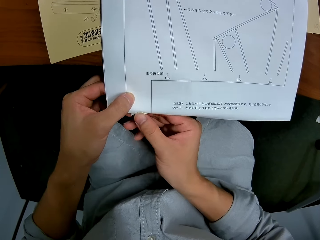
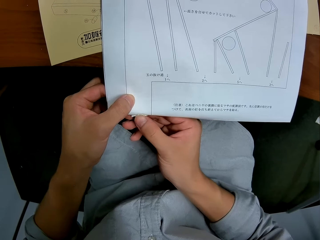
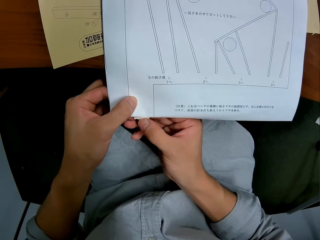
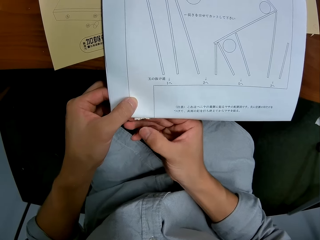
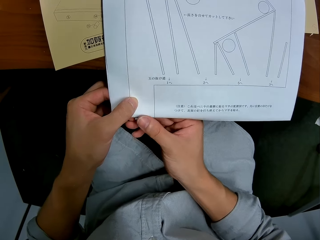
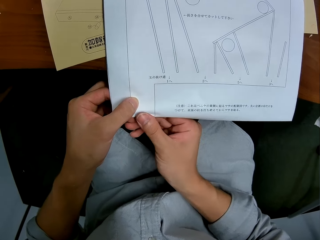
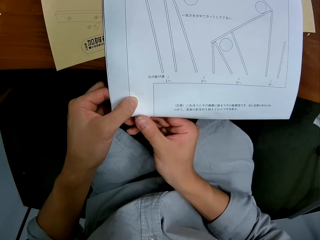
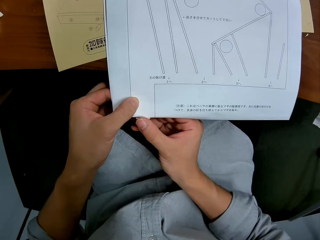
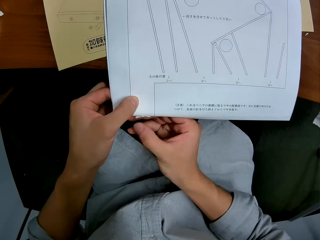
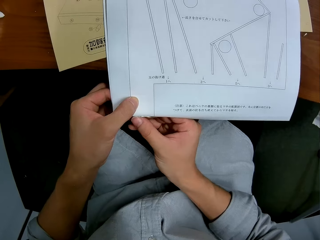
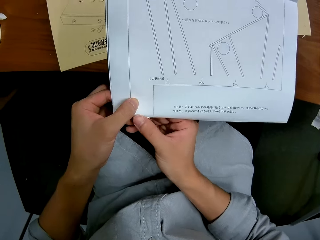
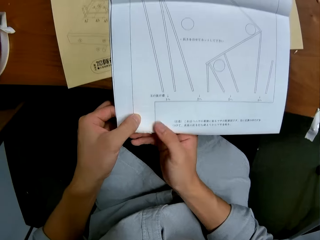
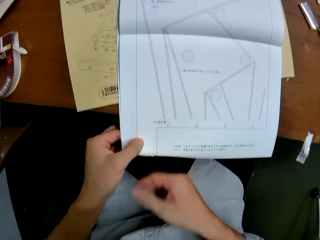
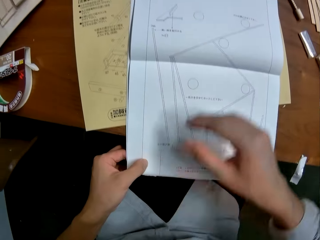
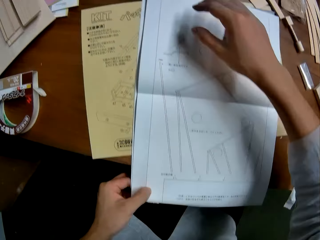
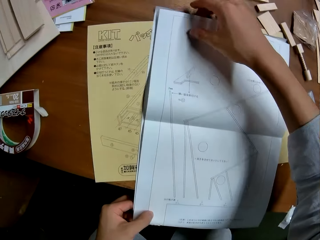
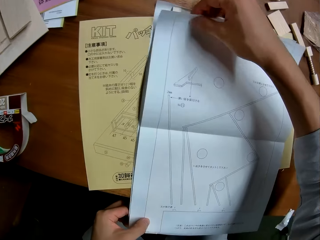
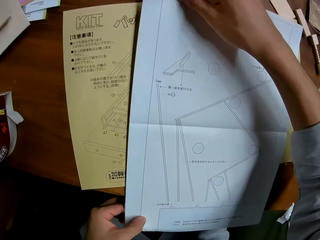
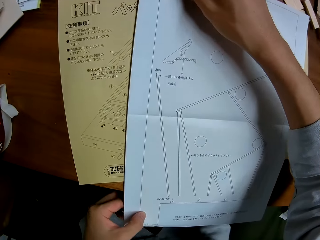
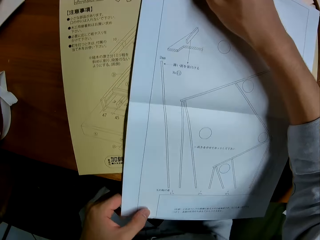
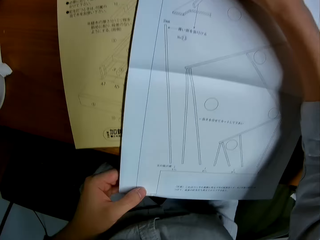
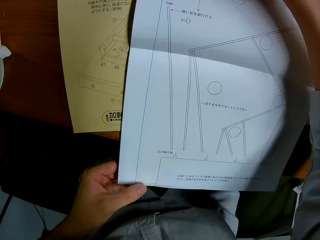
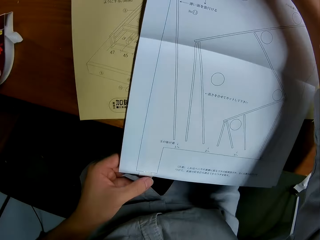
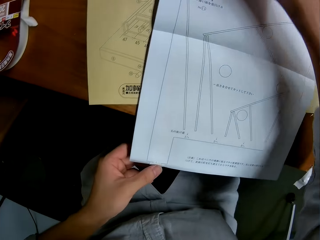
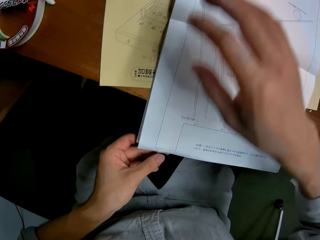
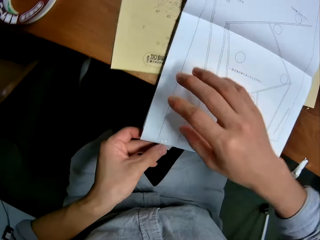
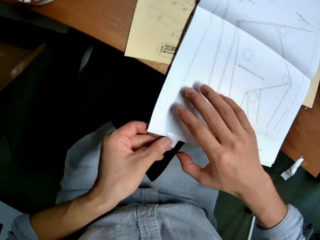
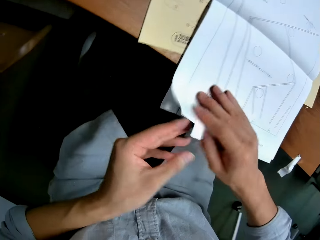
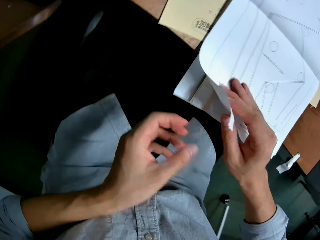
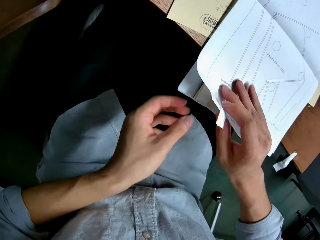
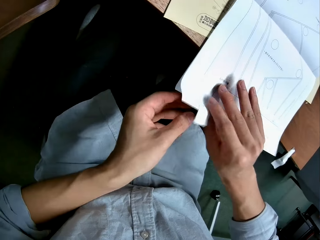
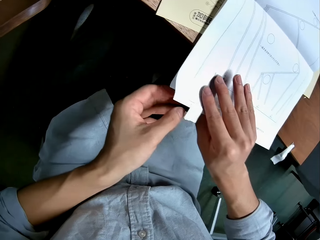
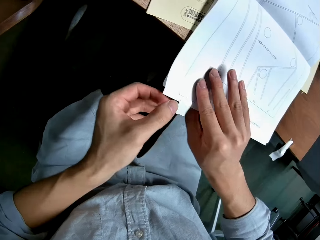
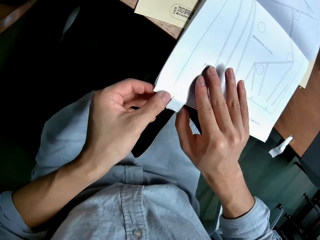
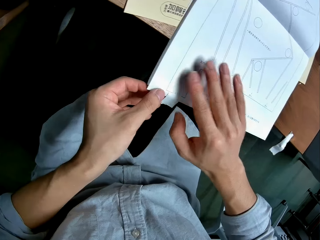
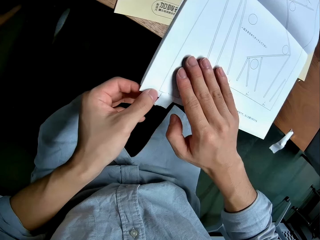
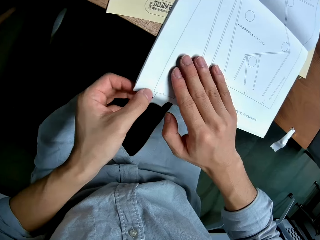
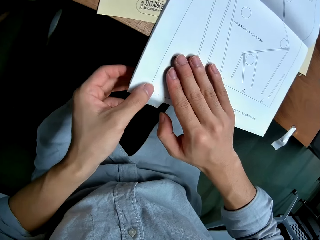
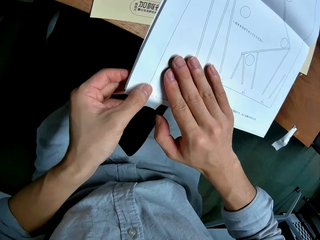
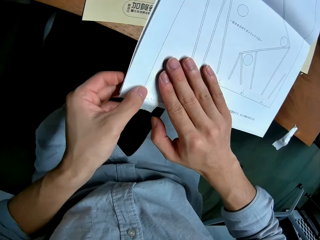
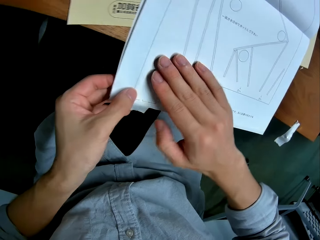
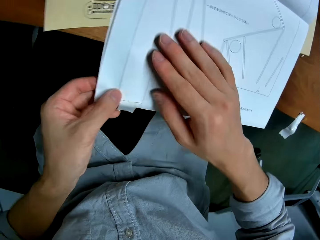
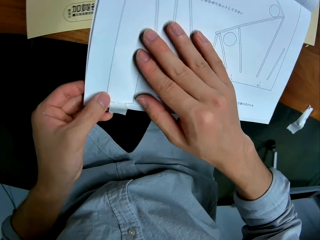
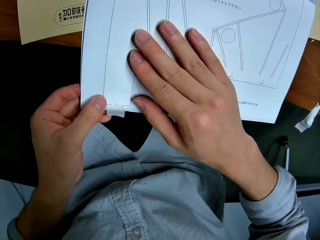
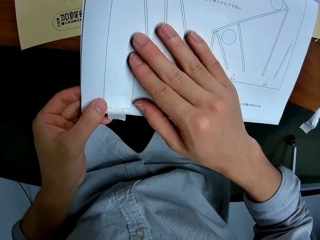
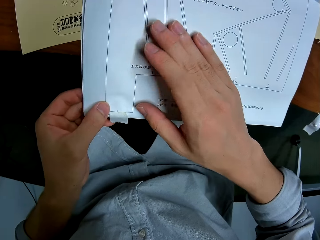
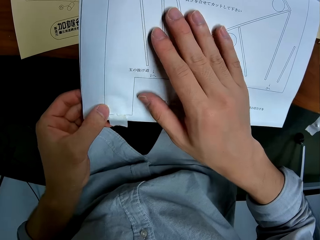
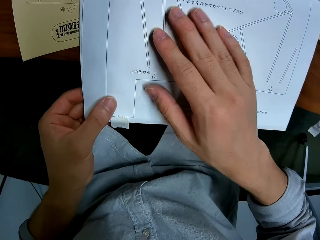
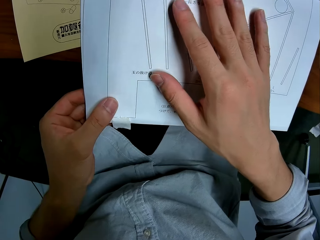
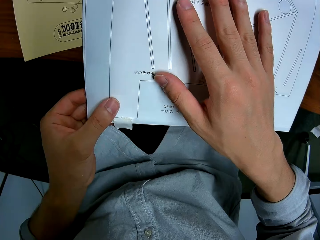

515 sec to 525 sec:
The camera wearer straightens the paper with his hands. He holds the paper edge. He flips the paper. He puts his hand on the paper.

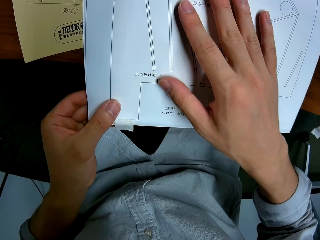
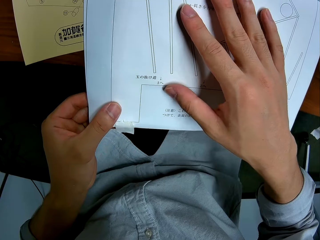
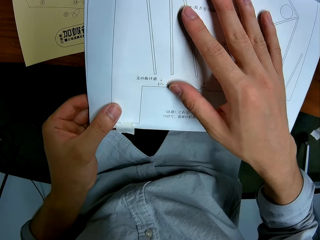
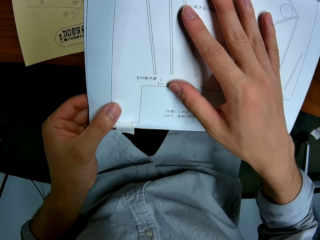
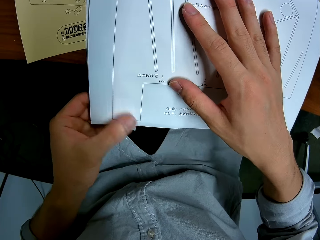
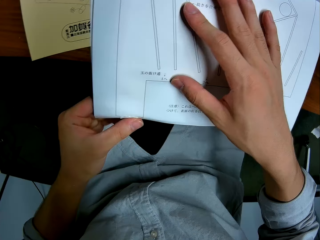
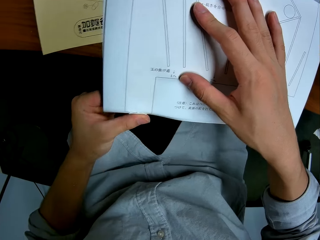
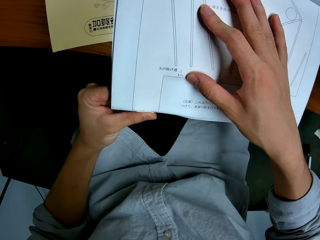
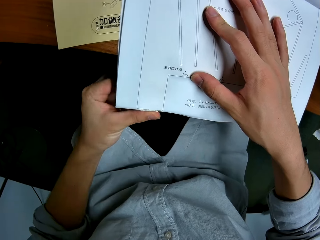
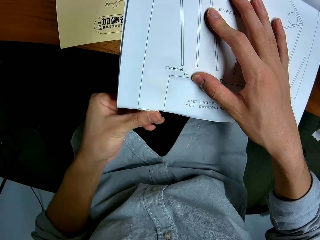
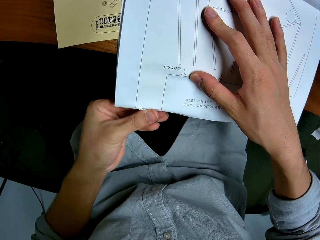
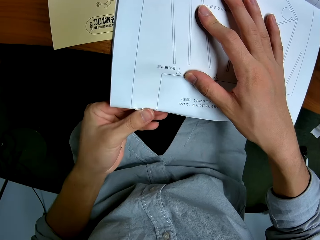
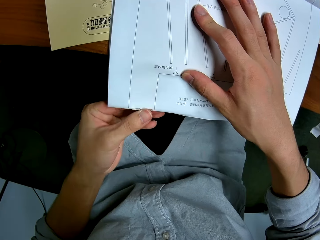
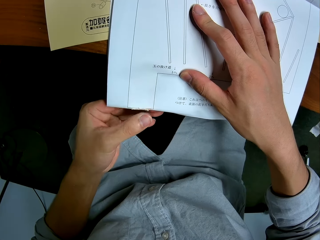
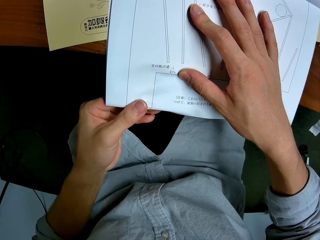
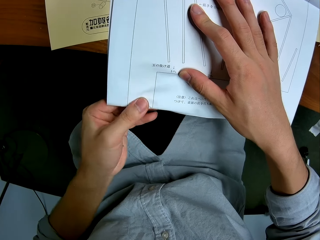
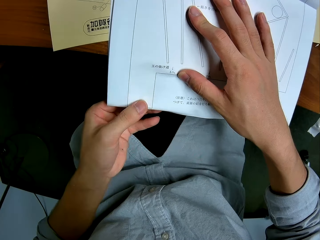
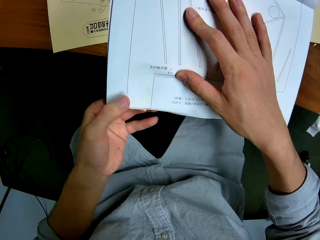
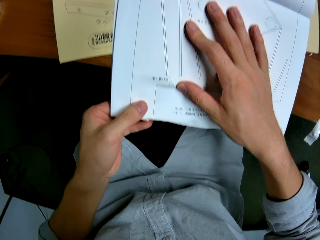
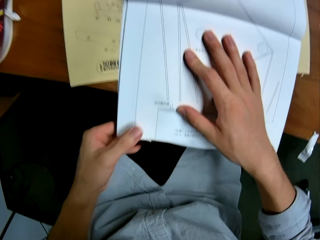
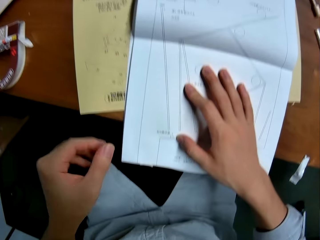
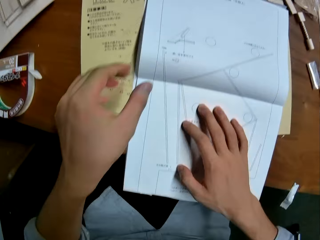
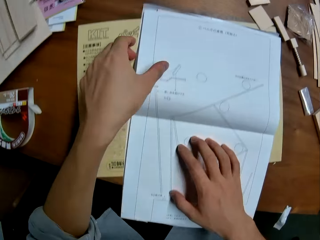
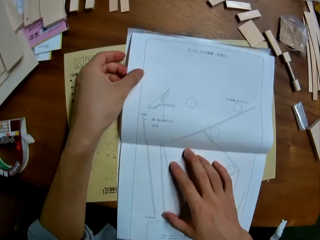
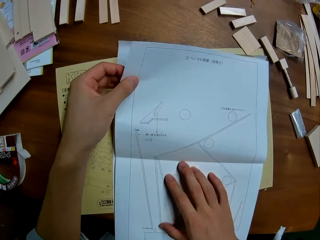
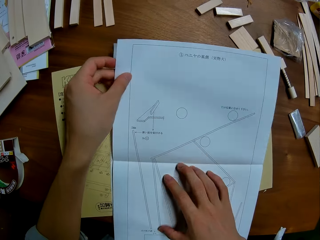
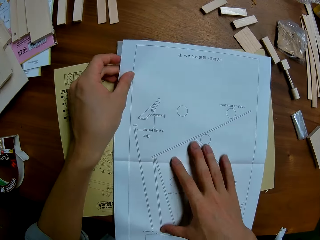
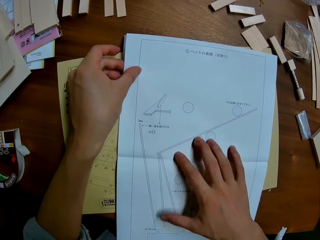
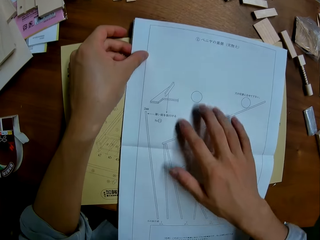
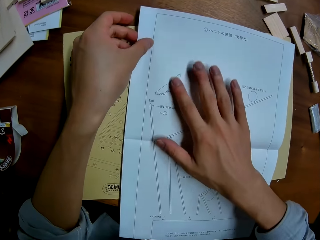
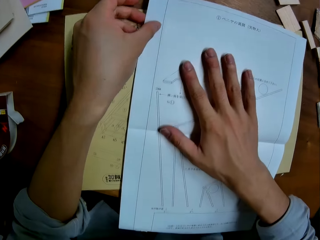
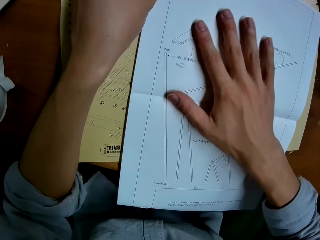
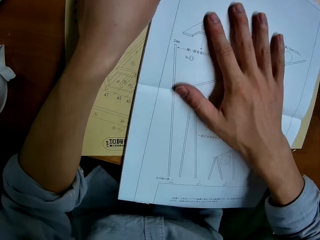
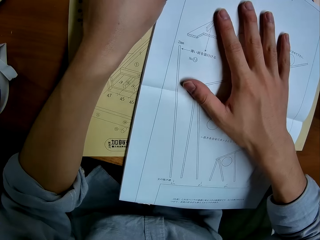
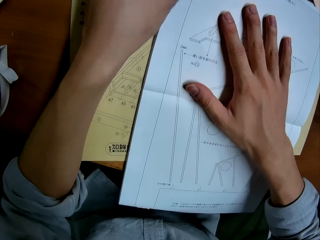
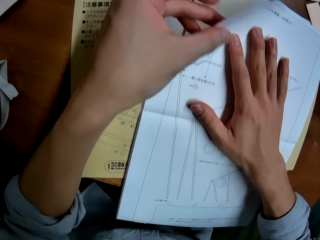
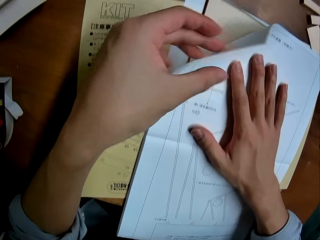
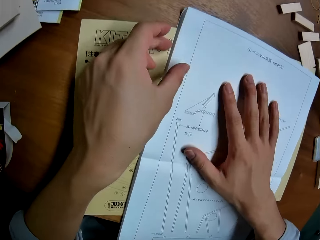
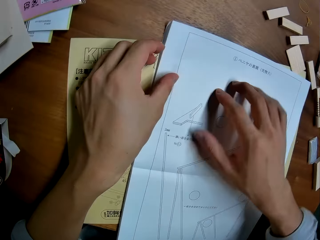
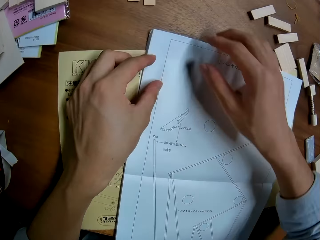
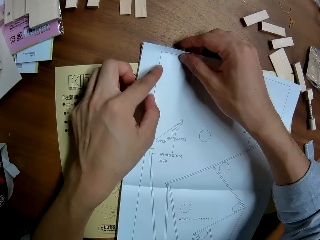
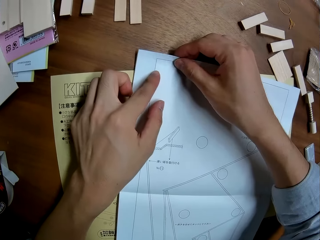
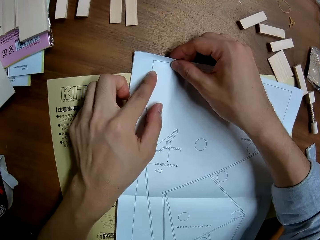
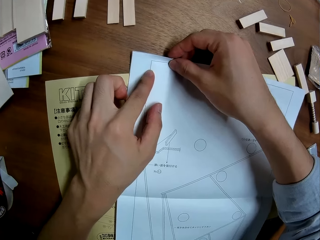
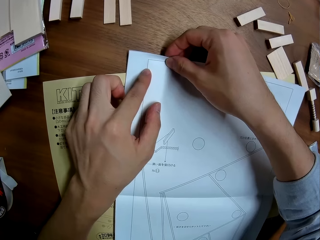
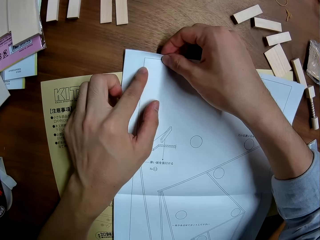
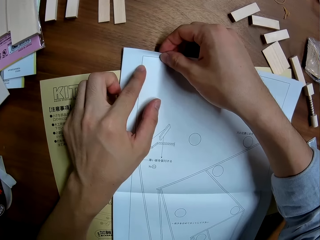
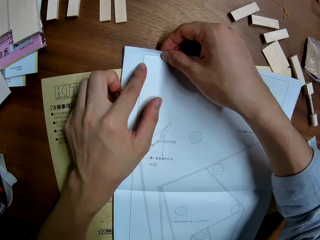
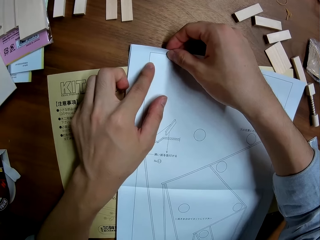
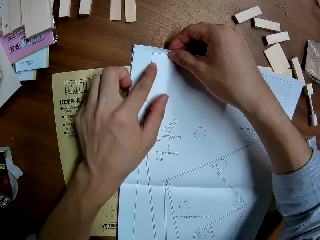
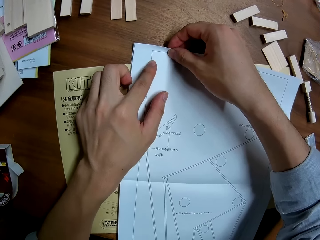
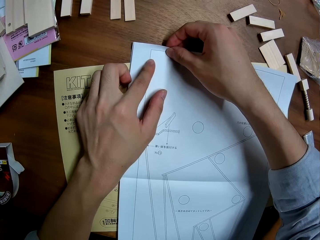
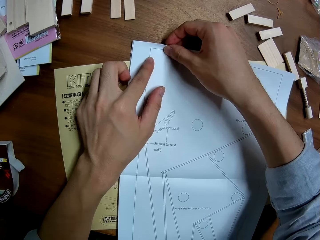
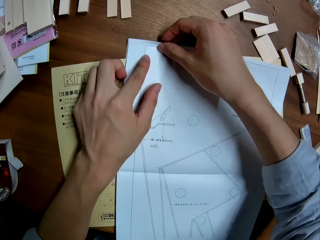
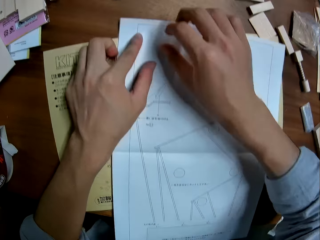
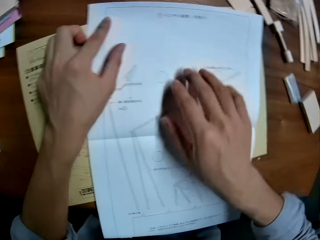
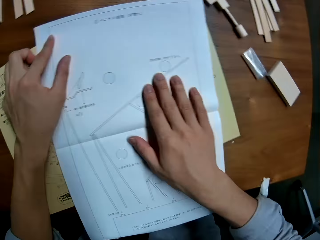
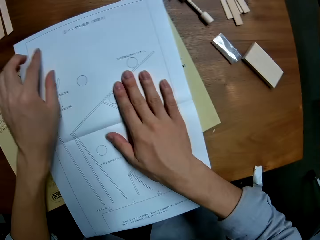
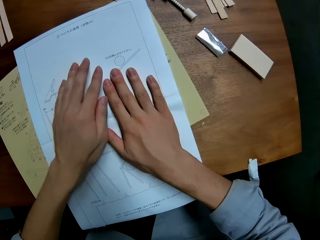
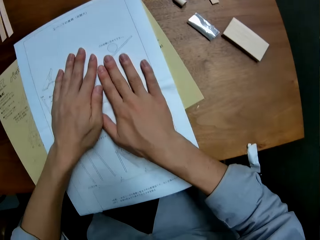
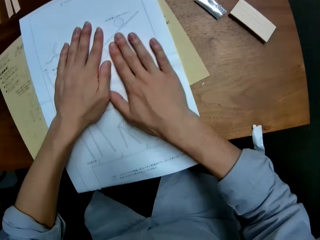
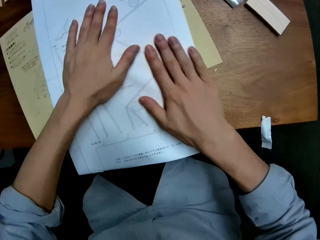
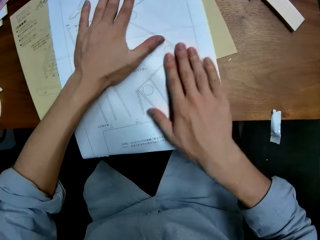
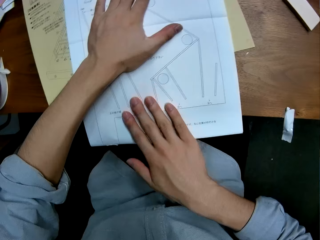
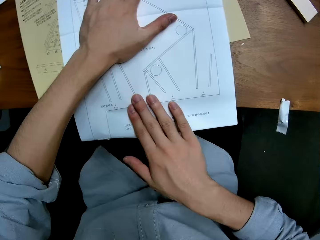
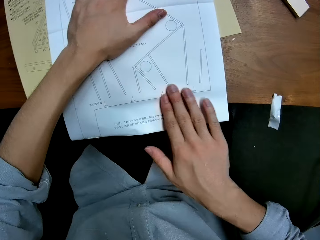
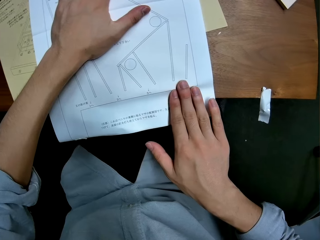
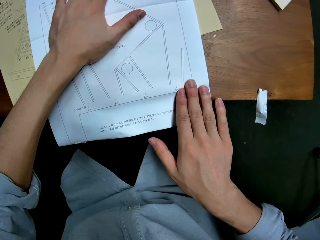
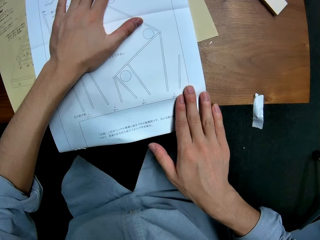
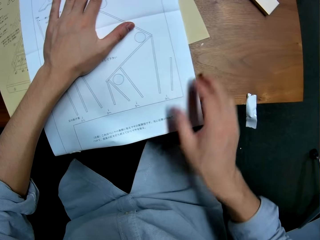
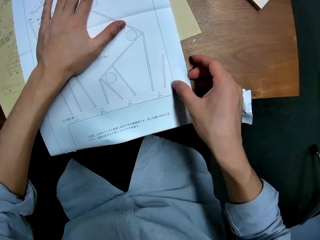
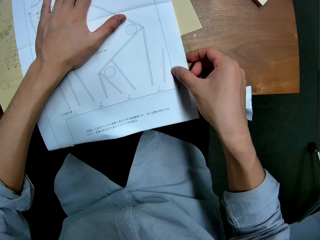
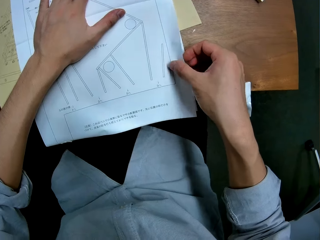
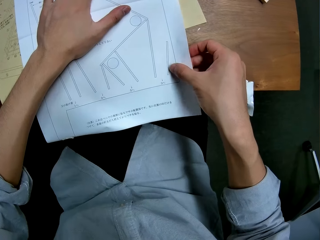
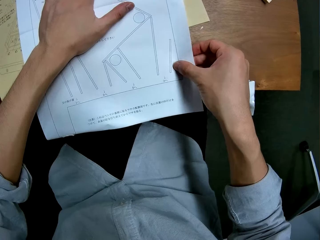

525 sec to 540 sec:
The camera wearer presses the masking tape against the paper edge. He holds the paper. He flips the paper. He puts the paper against the wood. He holds the paper edge. He holds down the paper with both hands. He rubs his hands against the paper.
